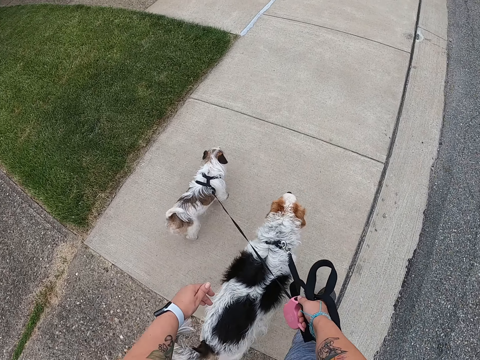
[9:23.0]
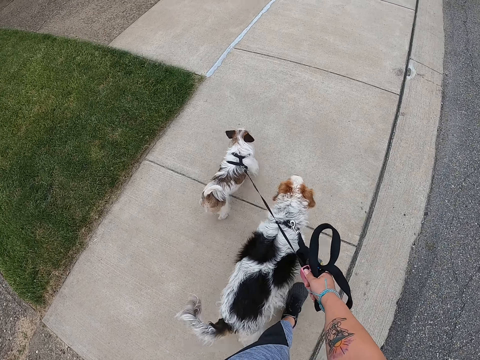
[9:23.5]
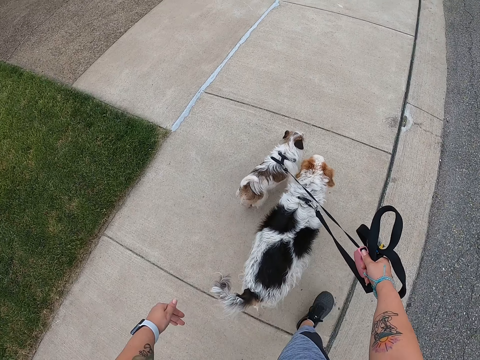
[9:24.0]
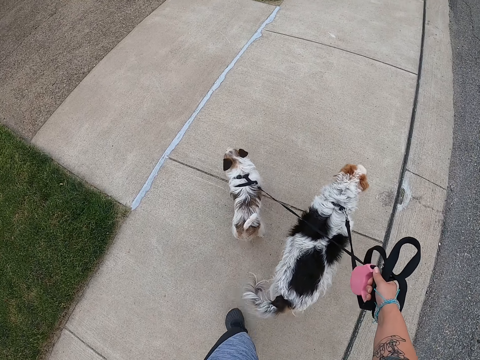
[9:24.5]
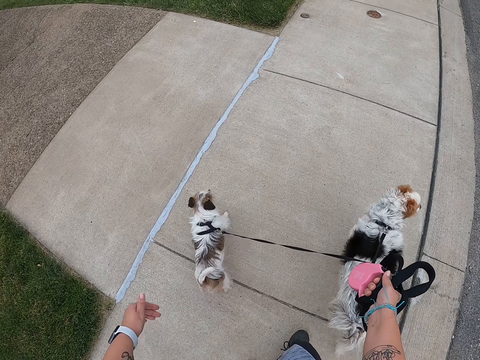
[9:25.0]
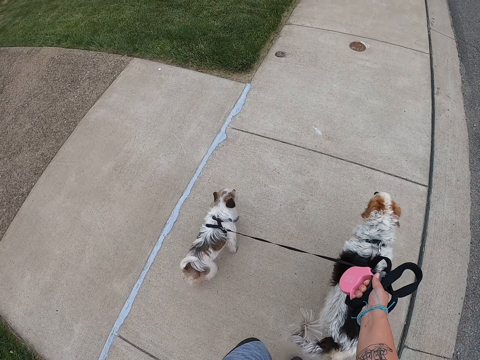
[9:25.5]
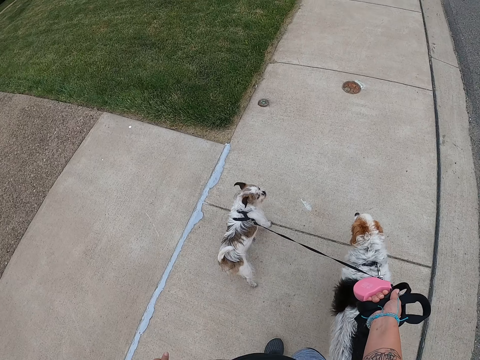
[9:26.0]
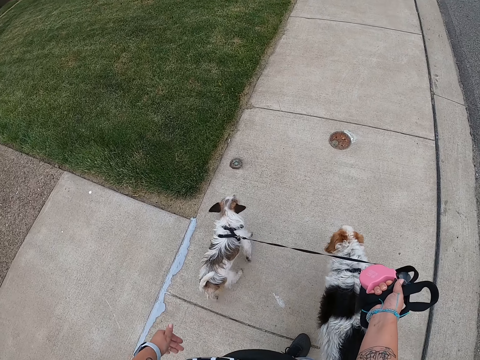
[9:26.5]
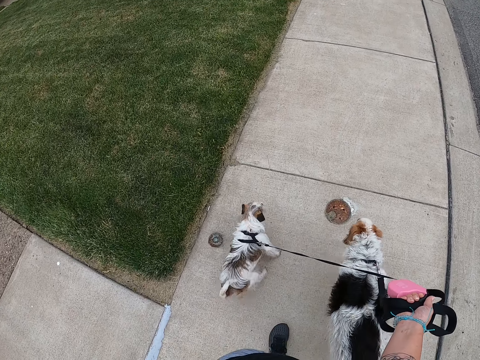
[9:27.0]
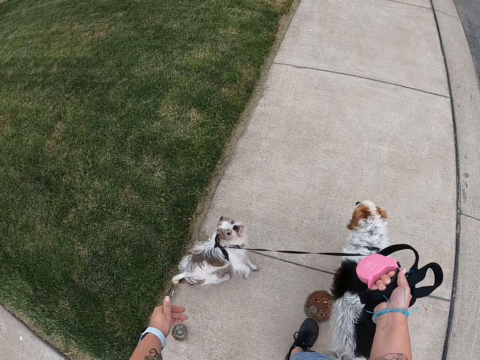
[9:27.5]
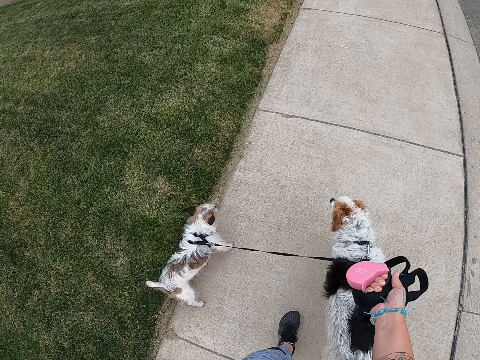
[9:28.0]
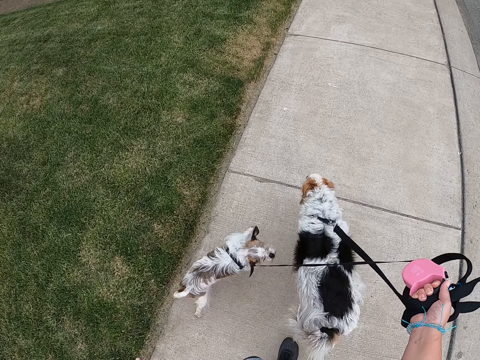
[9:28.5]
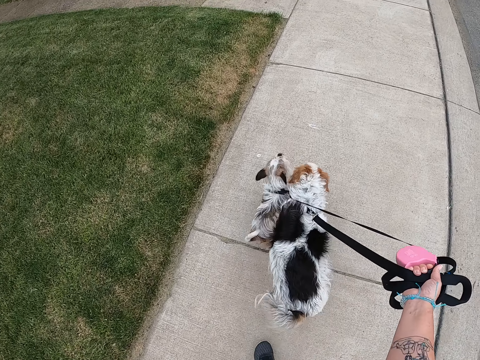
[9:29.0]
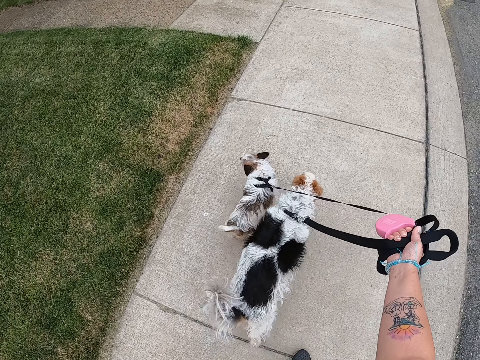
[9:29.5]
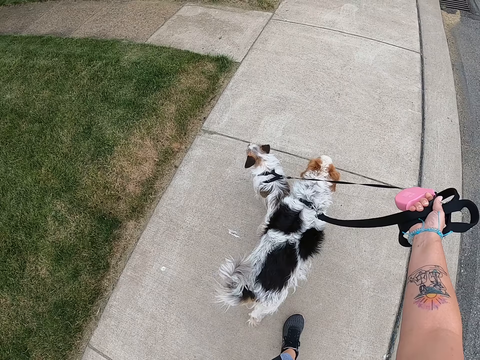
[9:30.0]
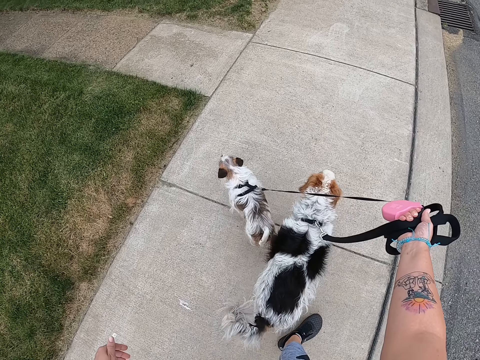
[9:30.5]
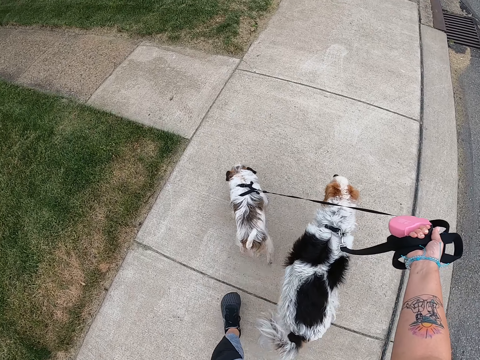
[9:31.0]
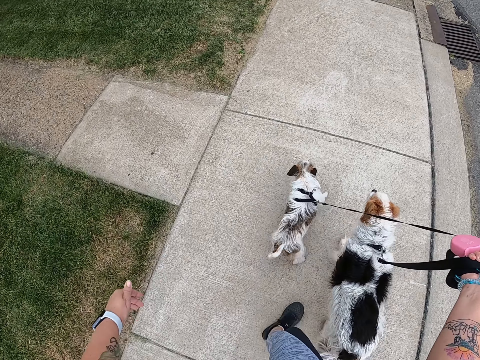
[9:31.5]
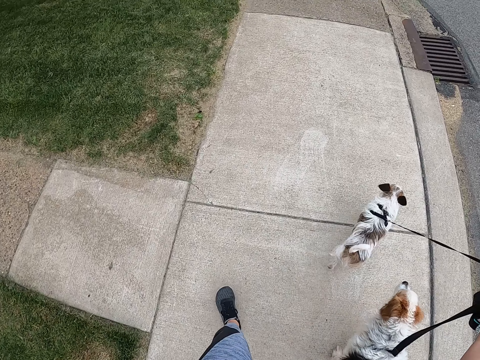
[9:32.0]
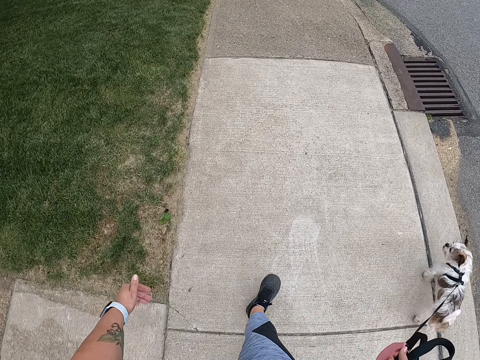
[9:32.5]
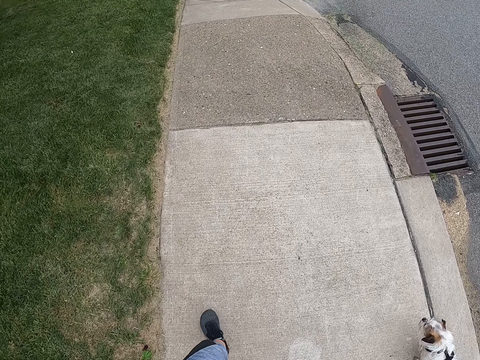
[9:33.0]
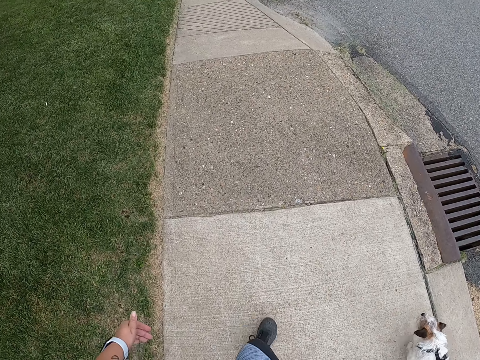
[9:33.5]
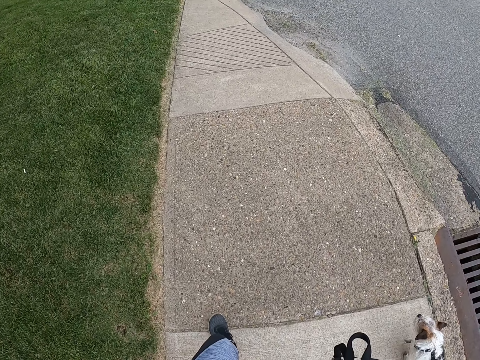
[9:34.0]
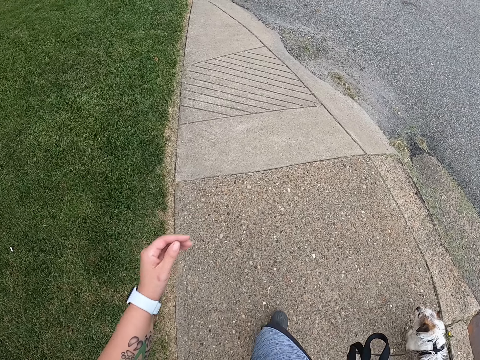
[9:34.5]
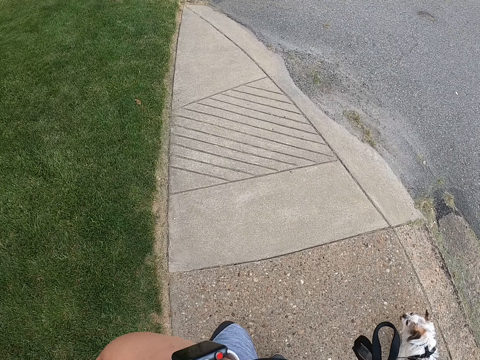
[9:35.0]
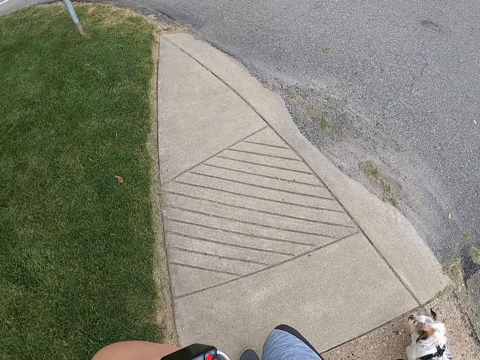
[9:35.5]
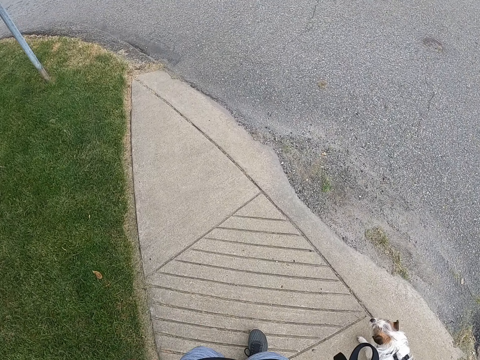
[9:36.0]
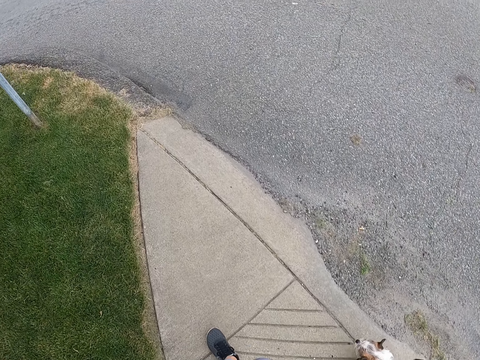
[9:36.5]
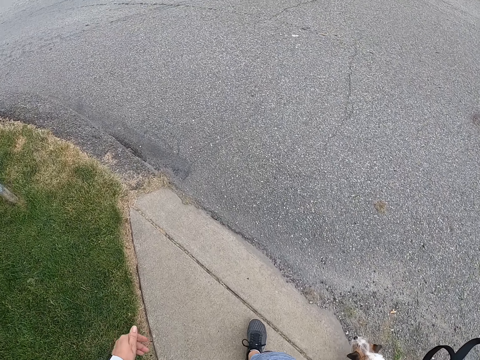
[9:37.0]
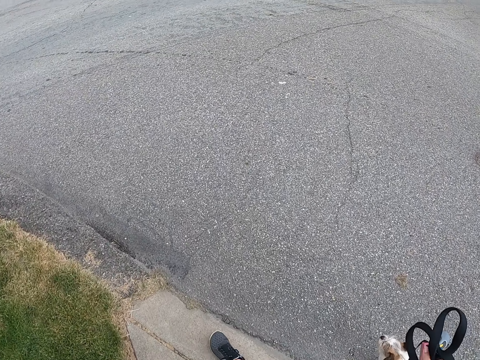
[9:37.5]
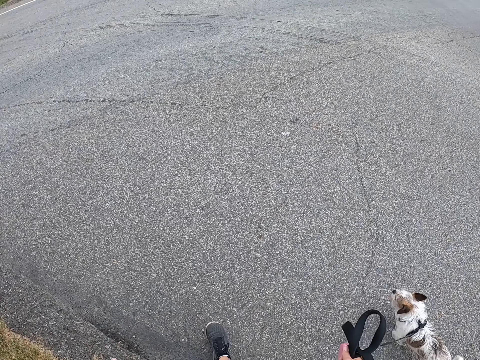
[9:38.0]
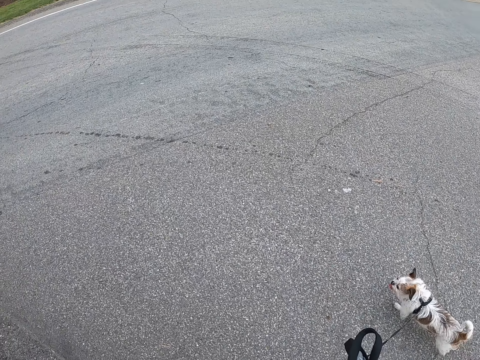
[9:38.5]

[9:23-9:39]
The camera wearer pulls a leash with her right hand. She walks the dogs. She pulls the leash with her right hand. She walks the dogs. She pulls the leash with her right hand. She walks the dogs. She touches her face with her left hand. She lifts her left hand. She walks the dogs. She lowers her left hand. She walks the dogs across the road.

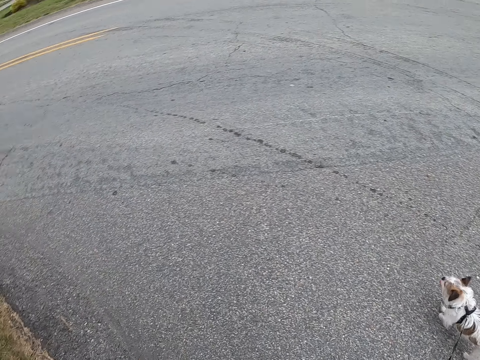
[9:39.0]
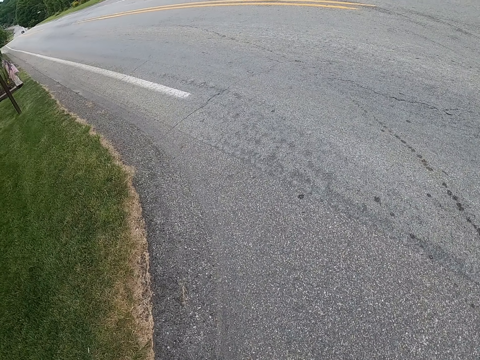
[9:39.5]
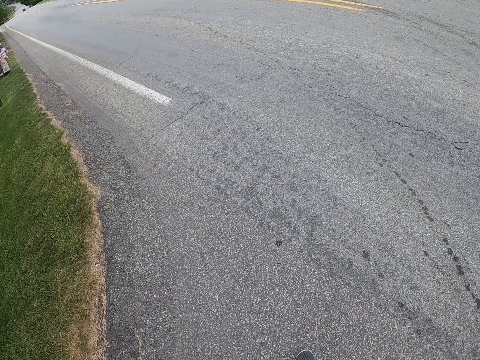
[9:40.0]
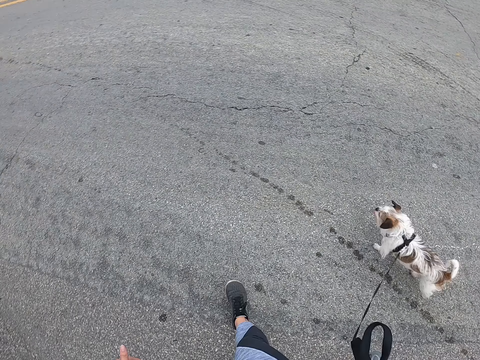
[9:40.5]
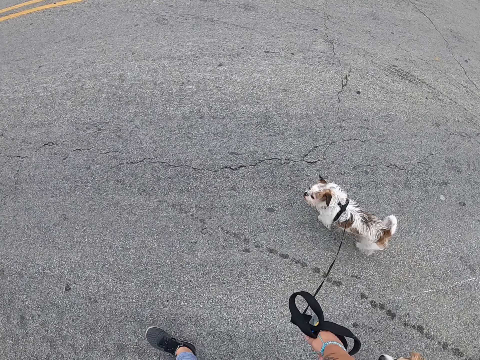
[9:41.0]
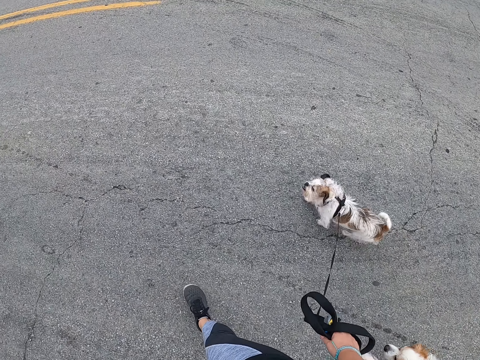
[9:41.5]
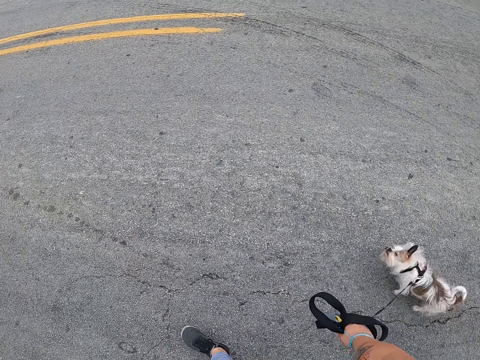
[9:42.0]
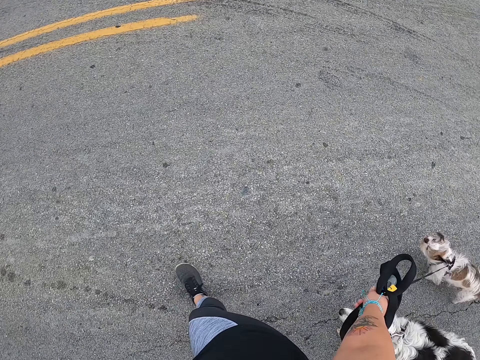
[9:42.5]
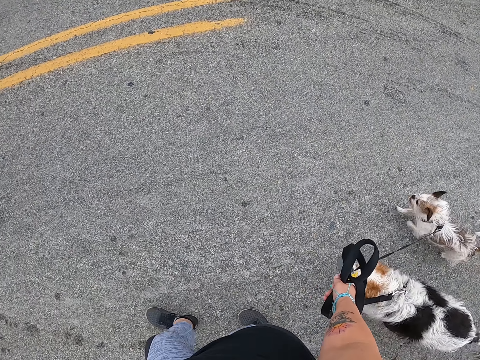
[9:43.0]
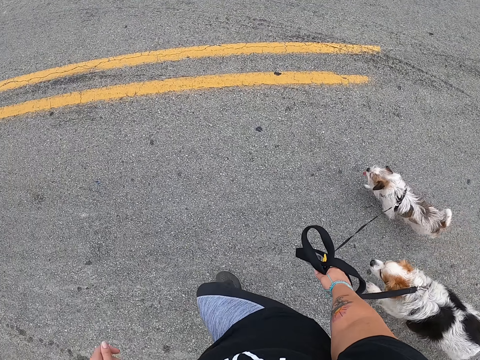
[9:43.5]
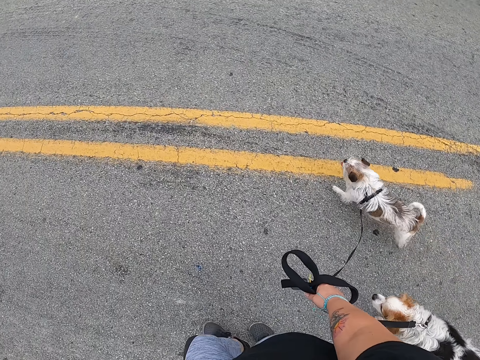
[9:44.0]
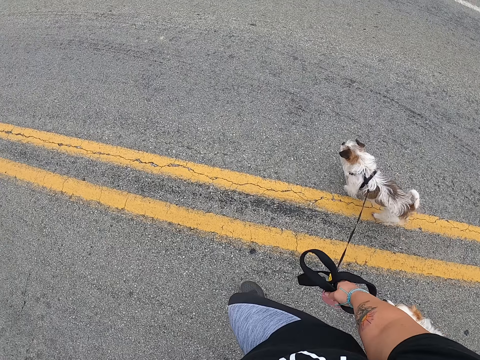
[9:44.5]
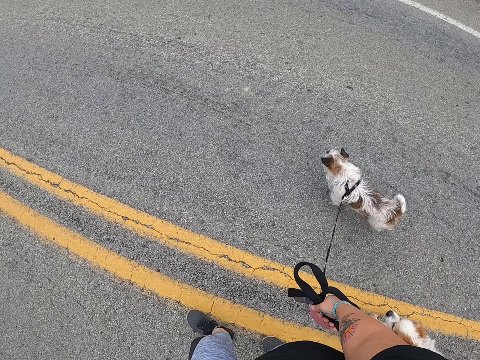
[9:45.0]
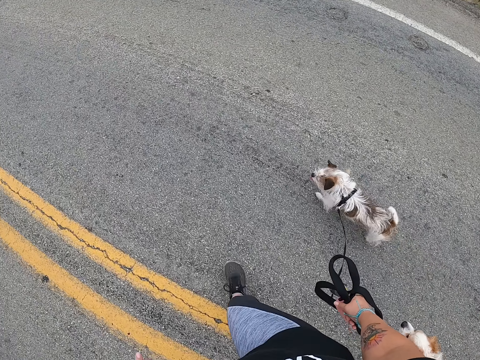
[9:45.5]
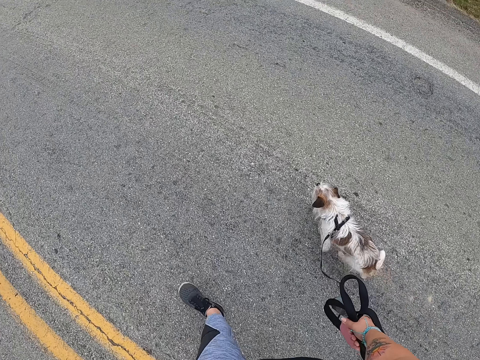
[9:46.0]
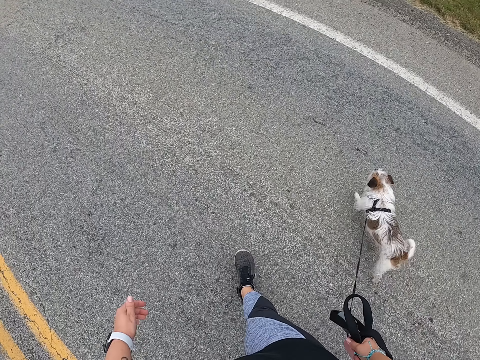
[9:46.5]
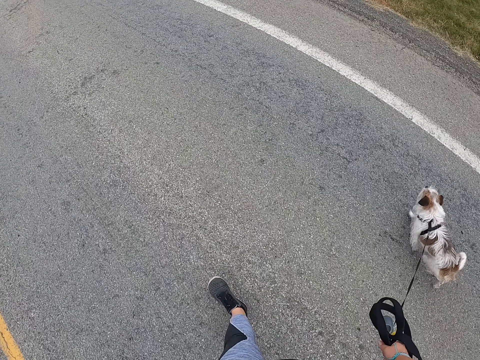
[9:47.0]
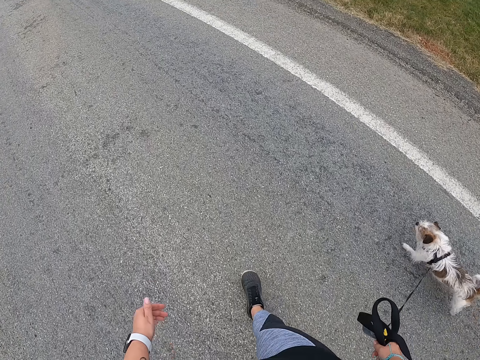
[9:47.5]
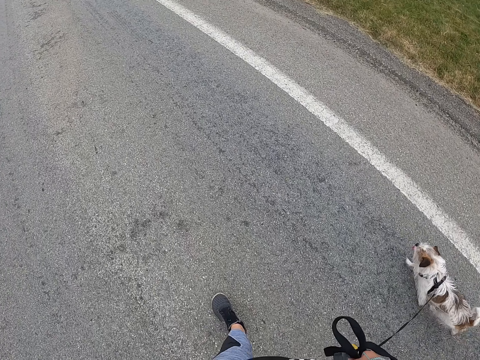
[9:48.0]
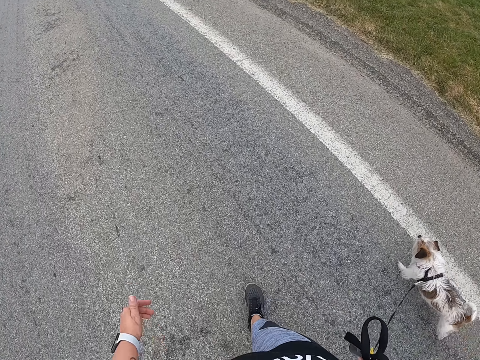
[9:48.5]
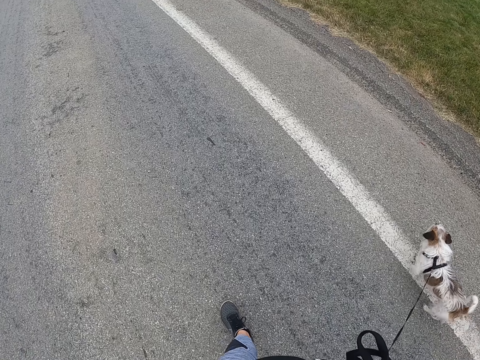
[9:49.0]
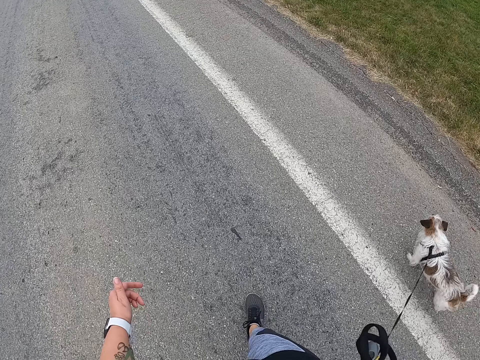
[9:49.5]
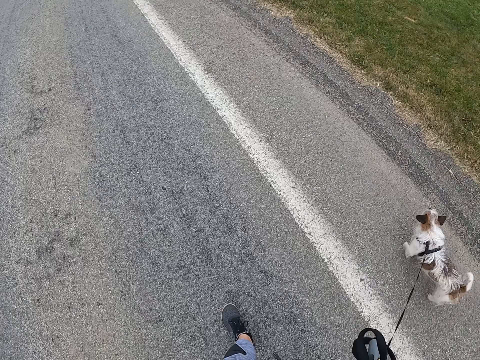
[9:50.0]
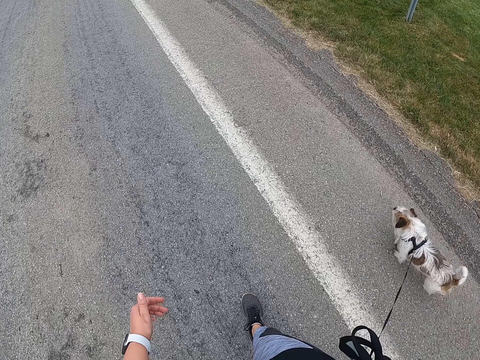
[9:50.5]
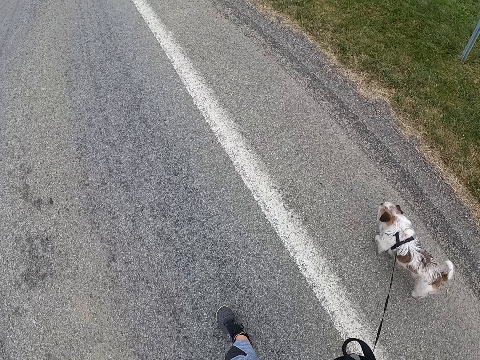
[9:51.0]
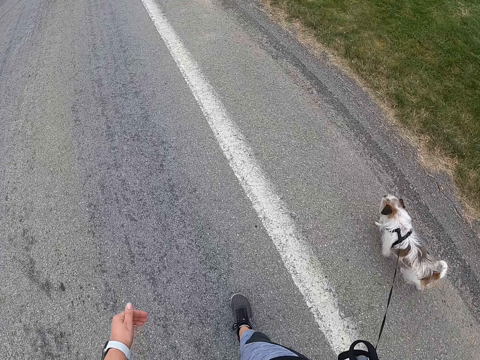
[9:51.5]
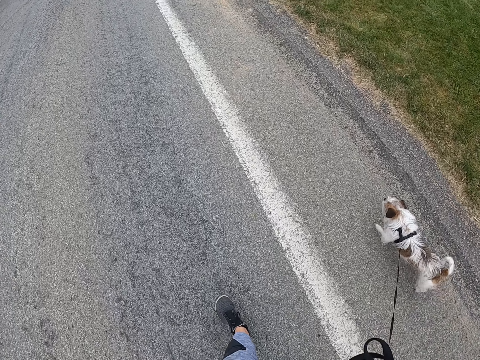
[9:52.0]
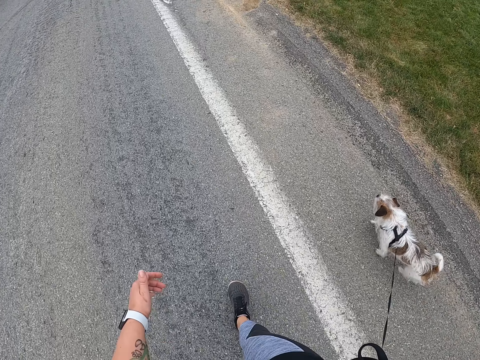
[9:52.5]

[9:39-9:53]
The camera wearer looks around. The dog shakes her body. The camera wearer continues walking the dogs with the leash.
